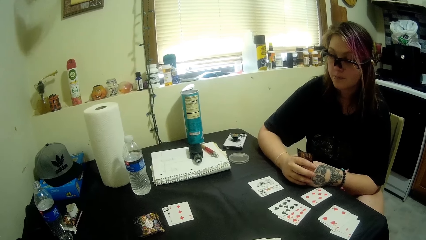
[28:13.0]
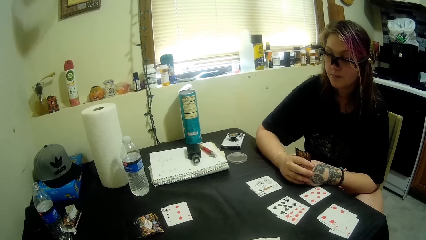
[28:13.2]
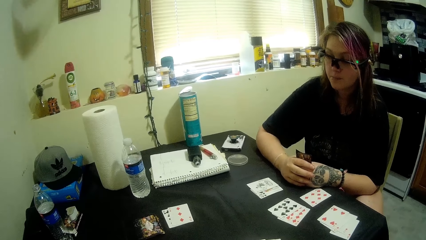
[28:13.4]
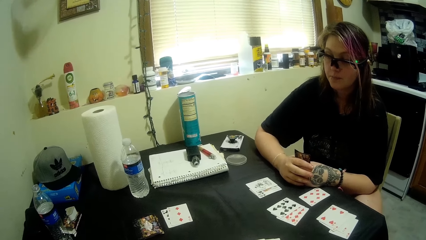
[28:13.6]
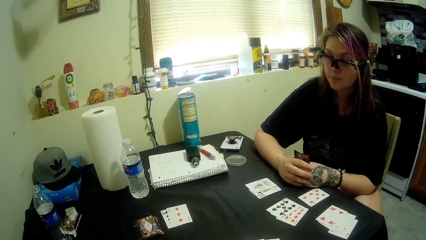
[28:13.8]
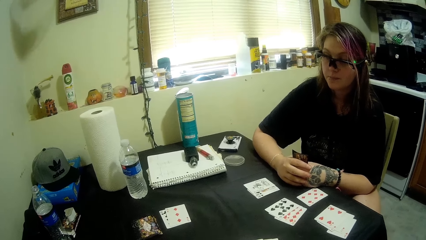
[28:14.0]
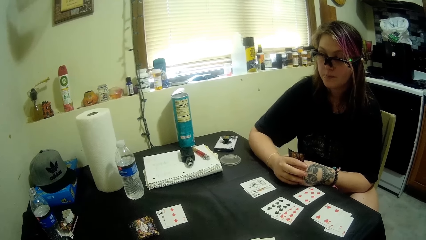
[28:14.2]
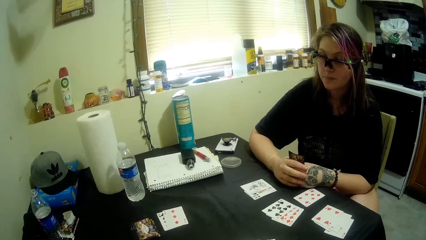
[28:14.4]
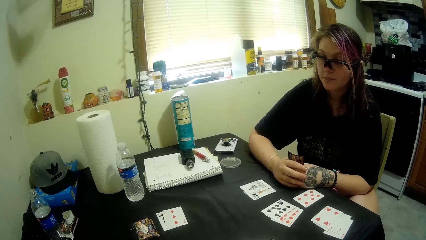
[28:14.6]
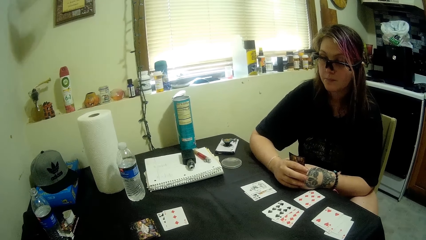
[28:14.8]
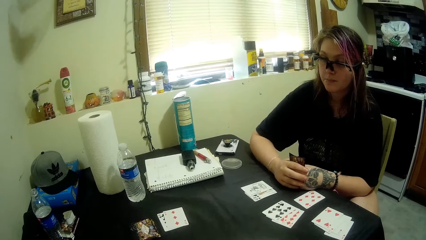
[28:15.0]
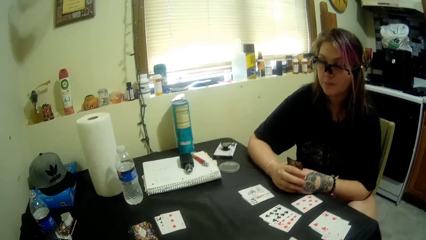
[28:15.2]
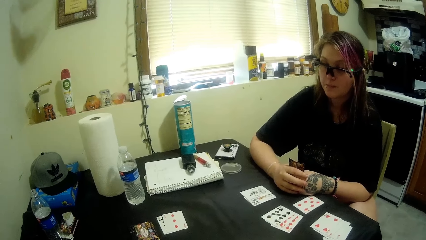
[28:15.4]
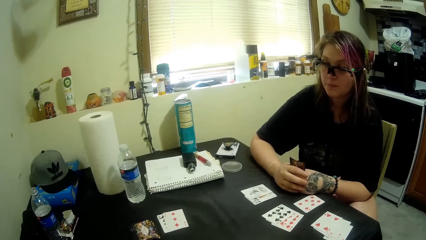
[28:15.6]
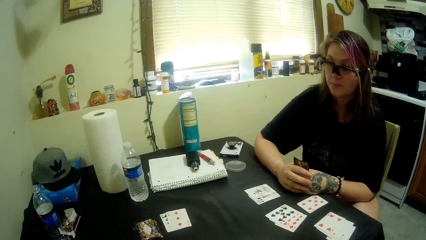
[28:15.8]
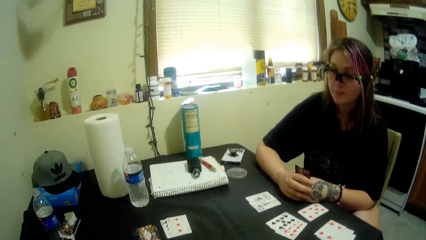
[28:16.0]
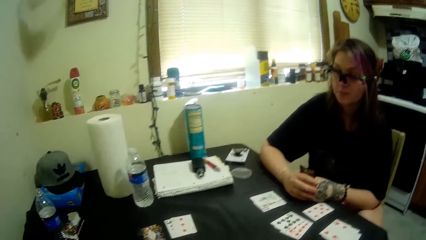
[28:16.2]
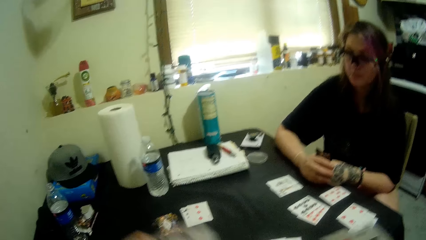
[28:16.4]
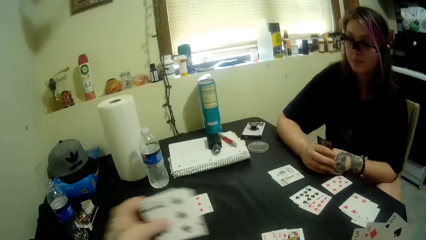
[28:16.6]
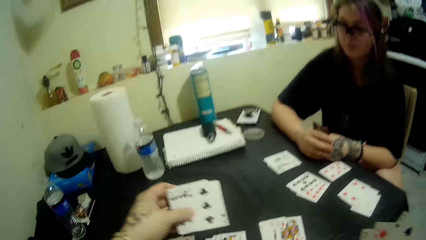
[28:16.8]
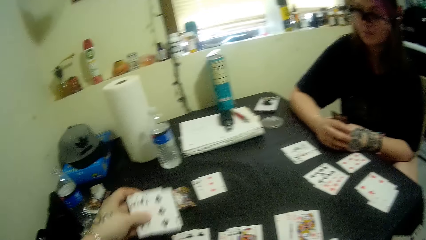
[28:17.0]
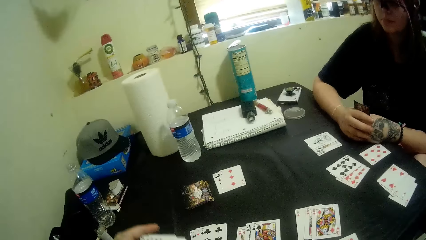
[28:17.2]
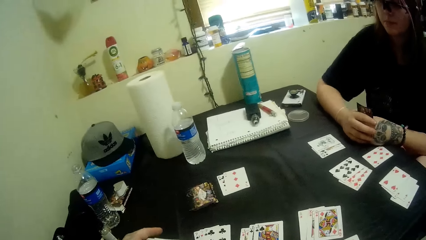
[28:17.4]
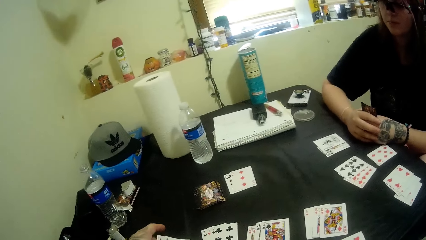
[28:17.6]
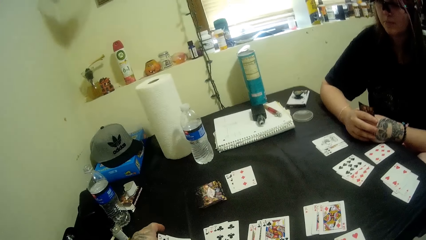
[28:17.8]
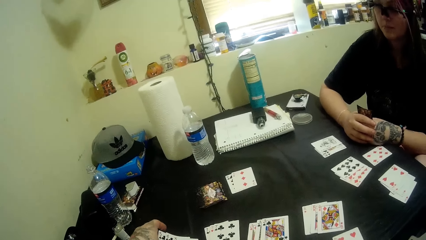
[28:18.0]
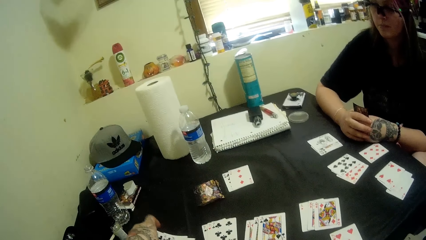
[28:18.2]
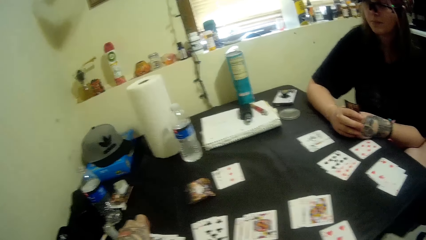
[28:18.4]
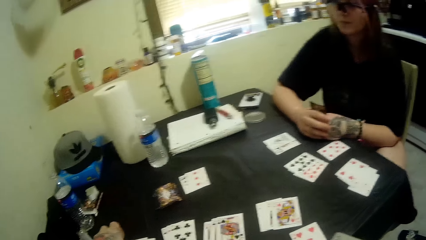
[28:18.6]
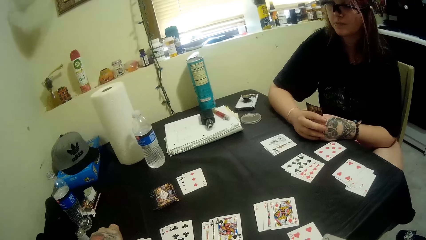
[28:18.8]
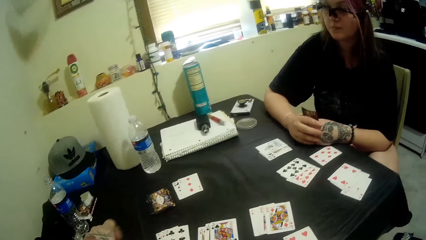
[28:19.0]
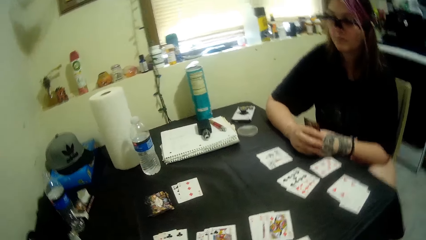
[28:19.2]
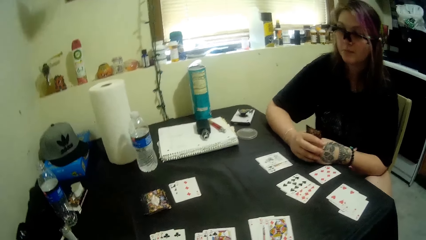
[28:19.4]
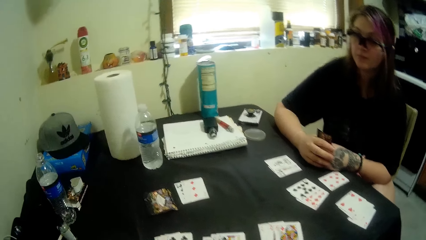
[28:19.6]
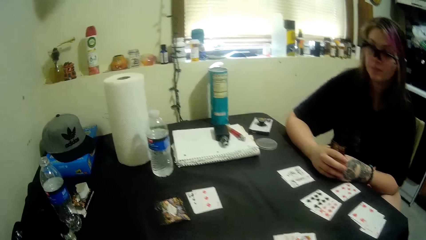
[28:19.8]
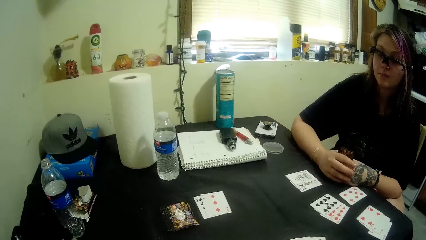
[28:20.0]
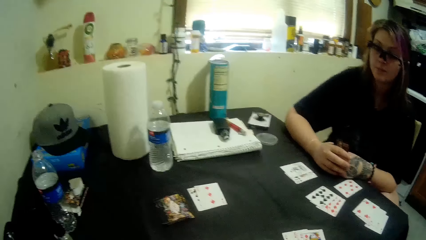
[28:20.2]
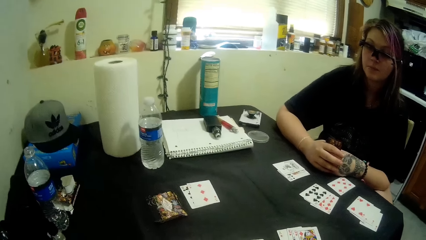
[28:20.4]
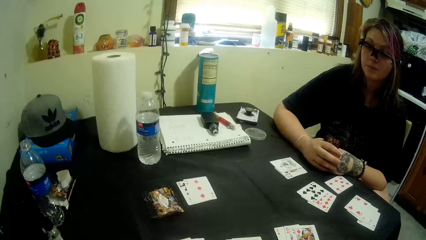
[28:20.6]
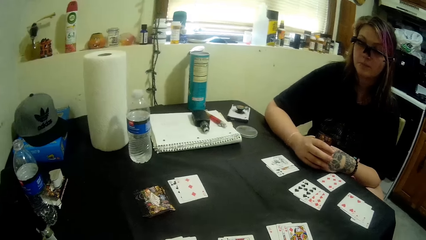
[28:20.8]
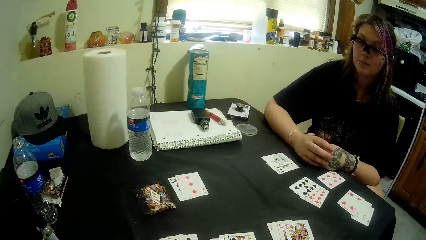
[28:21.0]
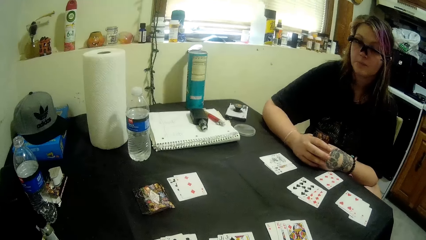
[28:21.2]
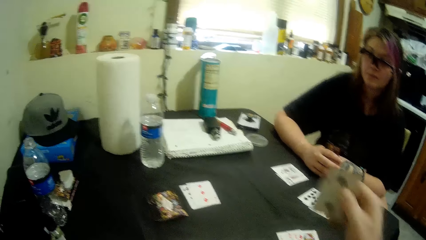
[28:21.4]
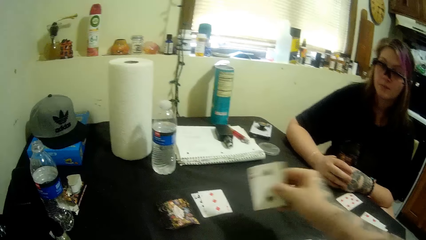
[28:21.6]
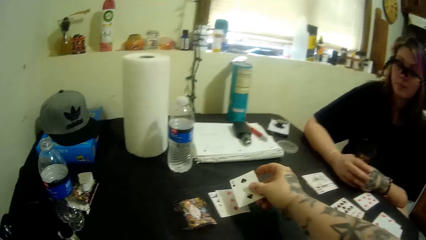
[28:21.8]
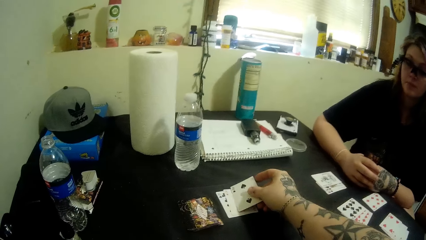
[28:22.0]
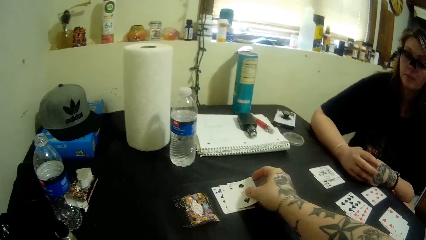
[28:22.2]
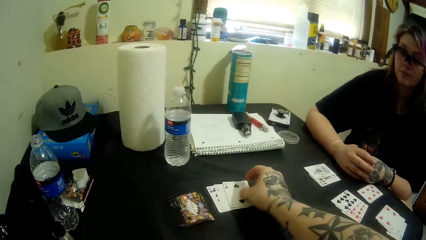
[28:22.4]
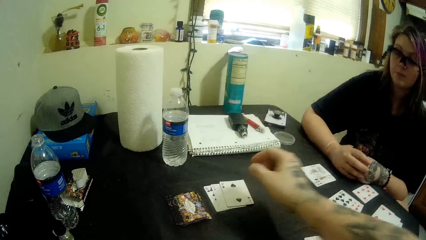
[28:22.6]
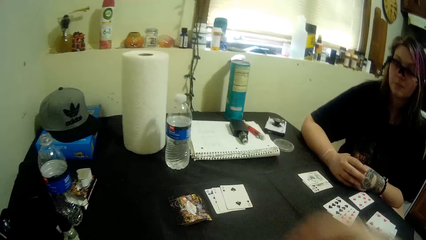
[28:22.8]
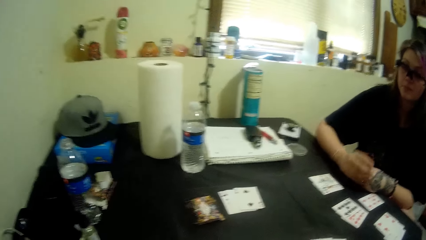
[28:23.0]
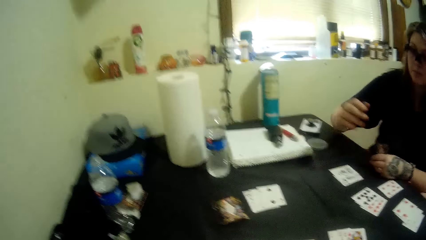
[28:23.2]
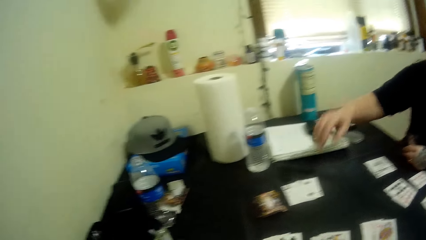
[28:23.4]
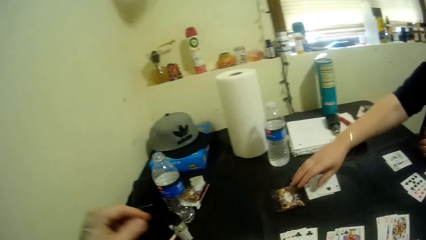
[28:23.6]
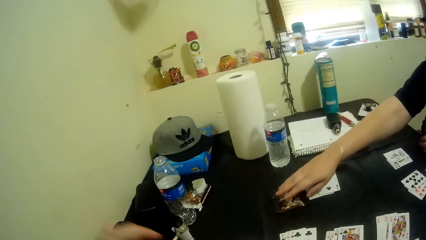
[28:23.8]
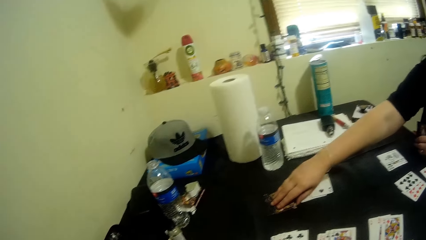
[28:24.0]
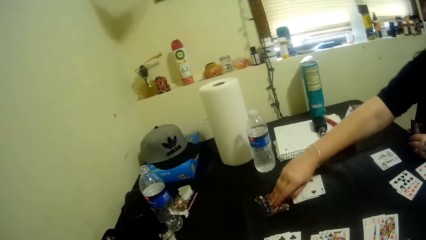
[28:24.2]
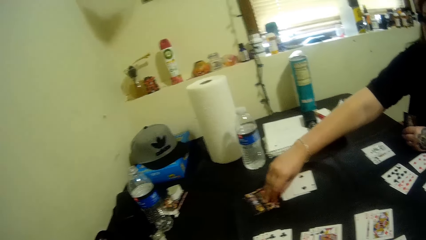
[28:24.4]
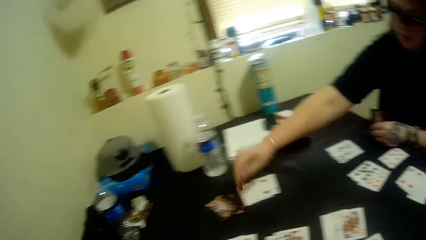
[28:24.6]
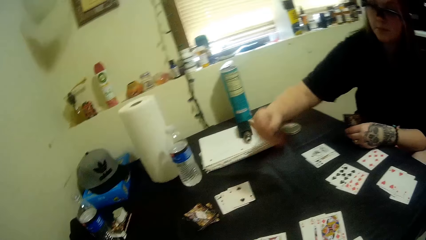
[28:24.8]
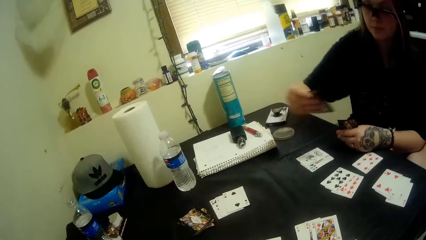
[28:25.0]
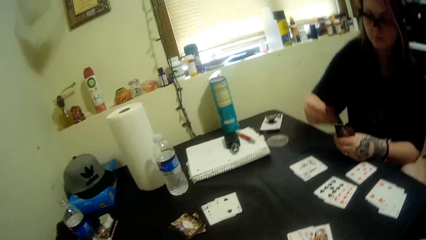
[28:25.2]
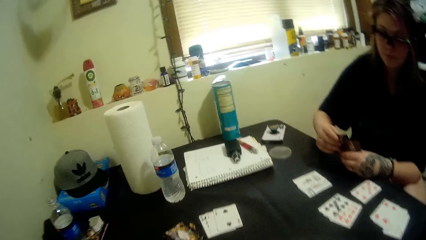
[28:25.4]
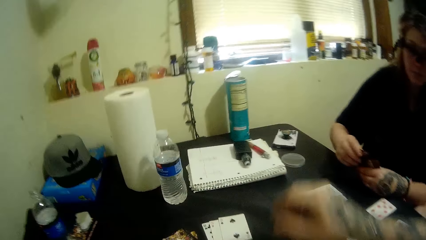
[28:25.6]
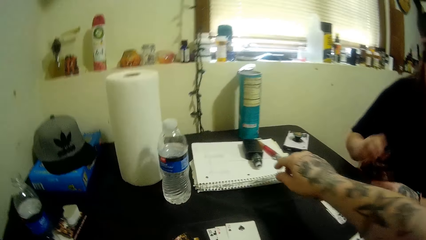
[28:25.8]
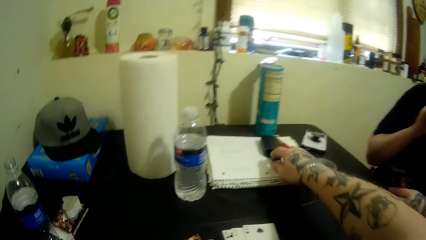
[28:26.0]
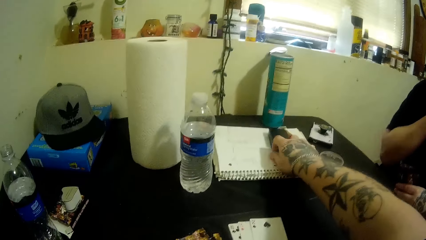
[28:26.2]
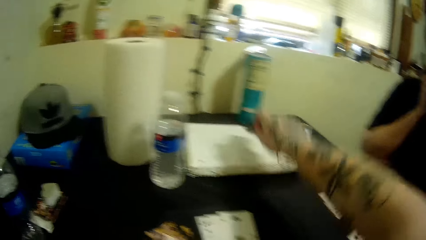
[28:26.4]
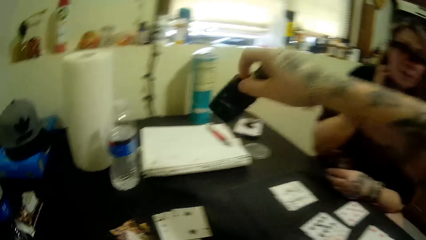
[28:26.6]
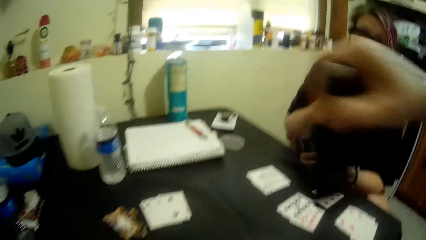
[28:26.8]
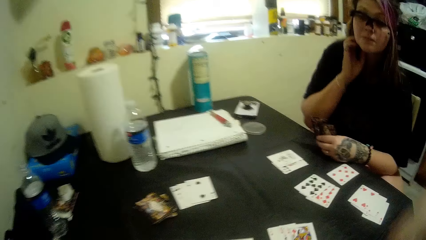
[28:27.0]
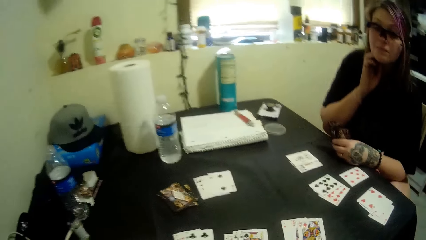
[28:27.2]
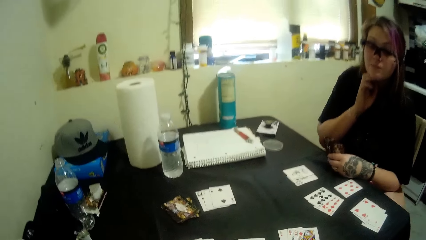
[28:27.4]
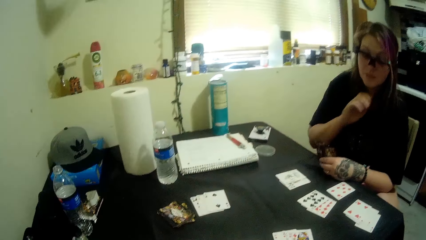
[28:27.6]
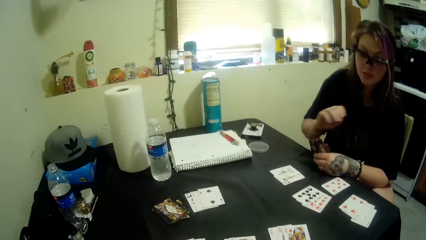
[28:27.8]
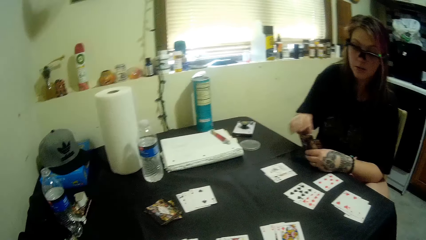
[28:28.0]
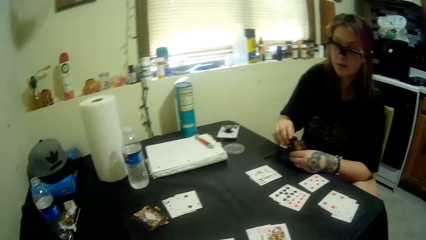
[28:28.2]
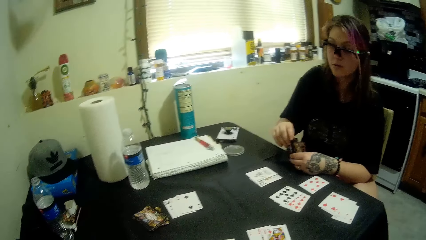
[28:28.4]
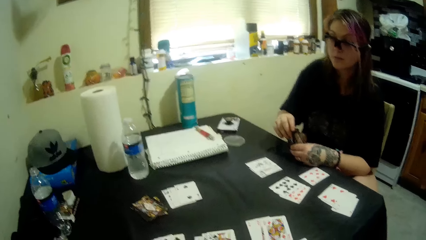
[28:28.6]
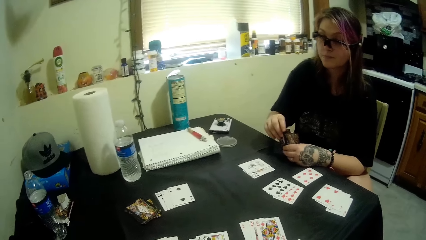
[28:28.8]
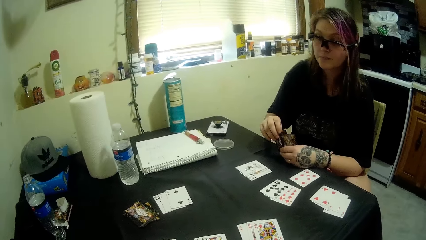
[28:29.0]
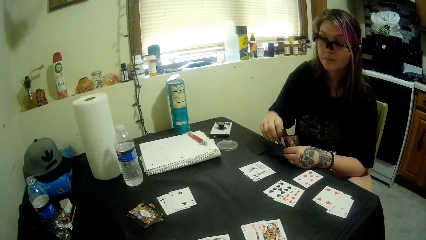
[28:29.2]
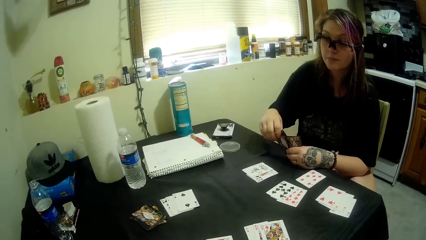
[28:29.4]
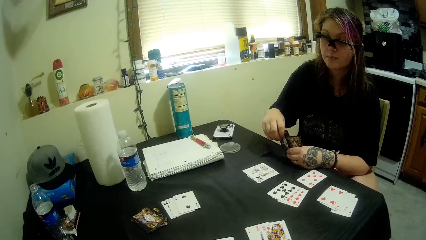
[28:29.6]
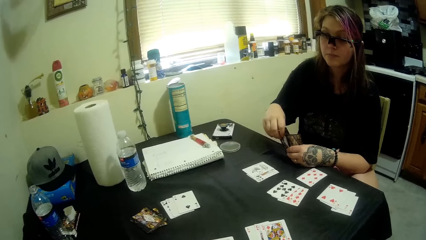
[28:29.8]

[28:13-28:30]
The camera wearer looks at the poker cards. They put some cards on the table. They play a card. A man picks a card from the stacked cards on the table. The man looks at the poker card. The camera wearer picks up the shisha bottle on the table. The man looks at the poker card.
